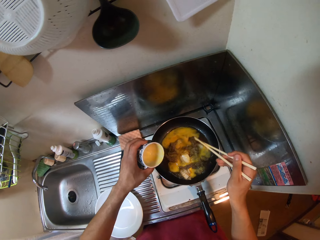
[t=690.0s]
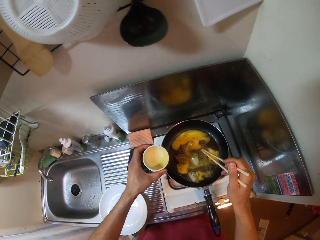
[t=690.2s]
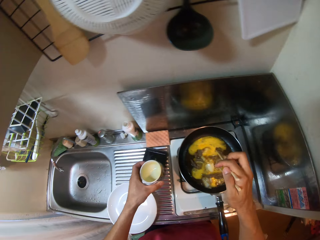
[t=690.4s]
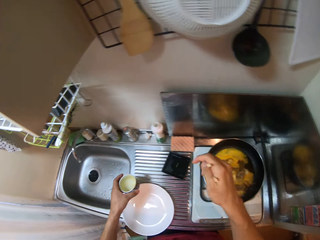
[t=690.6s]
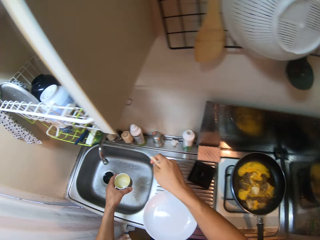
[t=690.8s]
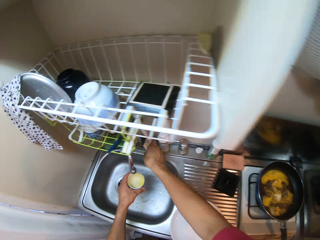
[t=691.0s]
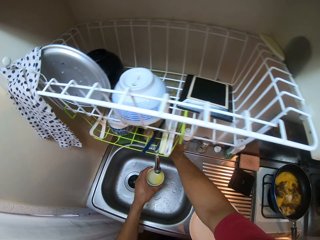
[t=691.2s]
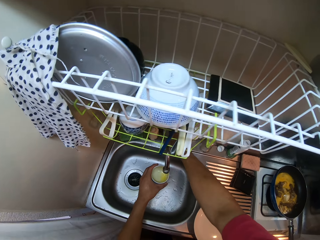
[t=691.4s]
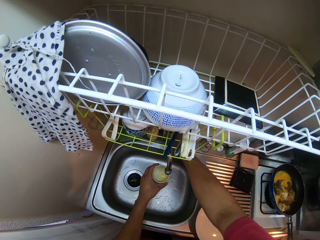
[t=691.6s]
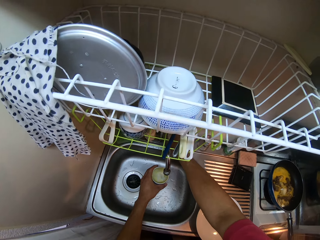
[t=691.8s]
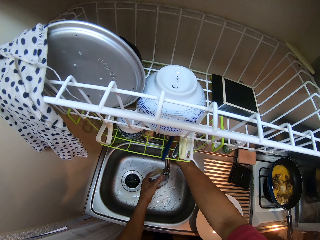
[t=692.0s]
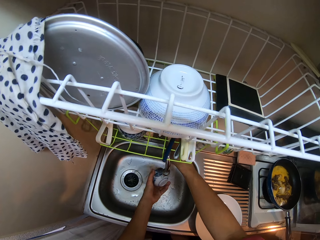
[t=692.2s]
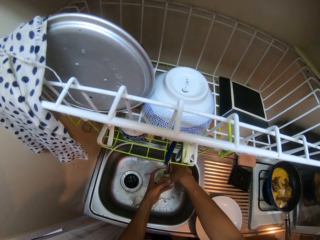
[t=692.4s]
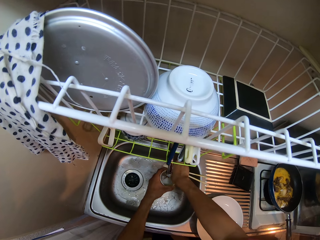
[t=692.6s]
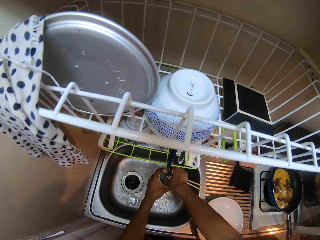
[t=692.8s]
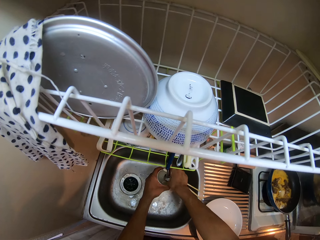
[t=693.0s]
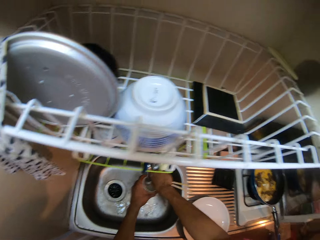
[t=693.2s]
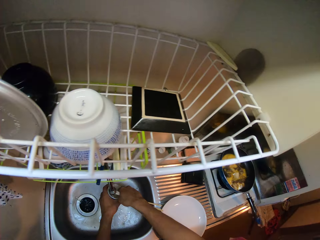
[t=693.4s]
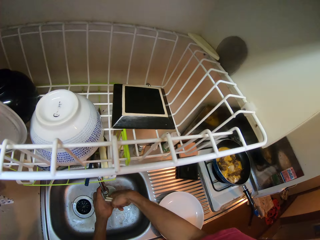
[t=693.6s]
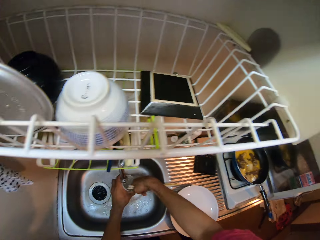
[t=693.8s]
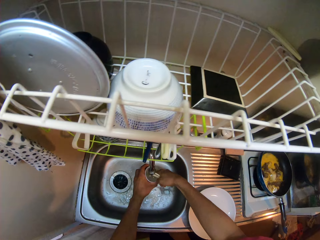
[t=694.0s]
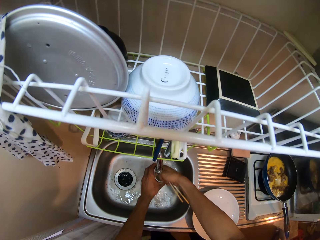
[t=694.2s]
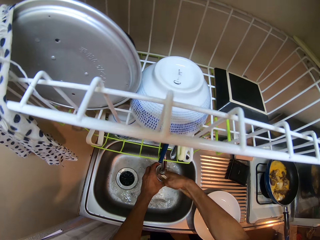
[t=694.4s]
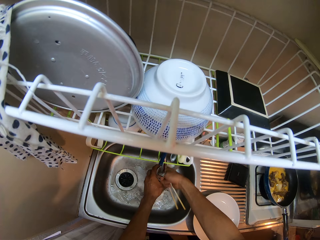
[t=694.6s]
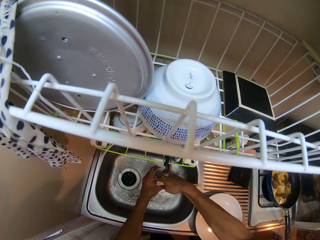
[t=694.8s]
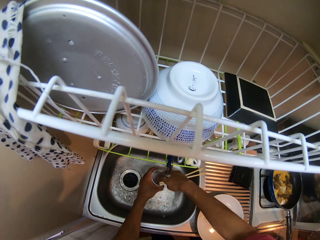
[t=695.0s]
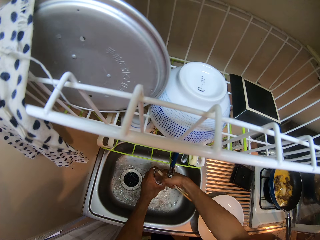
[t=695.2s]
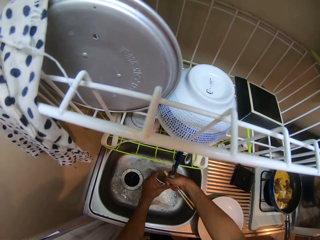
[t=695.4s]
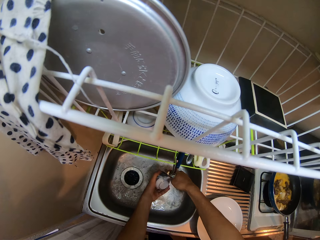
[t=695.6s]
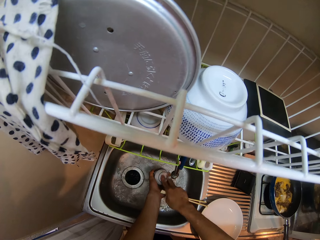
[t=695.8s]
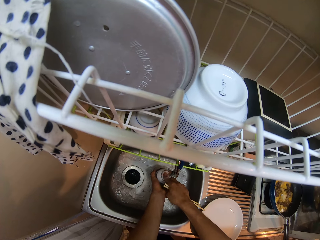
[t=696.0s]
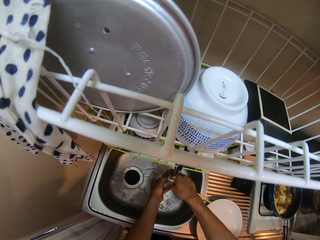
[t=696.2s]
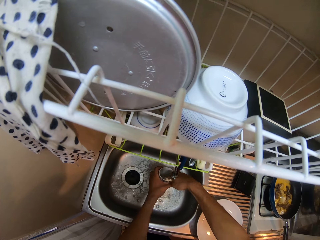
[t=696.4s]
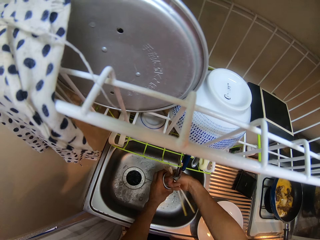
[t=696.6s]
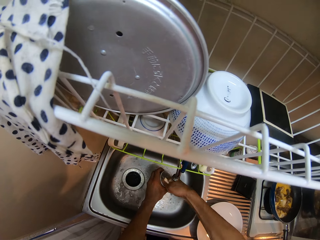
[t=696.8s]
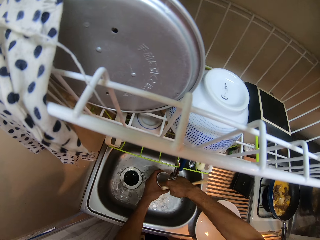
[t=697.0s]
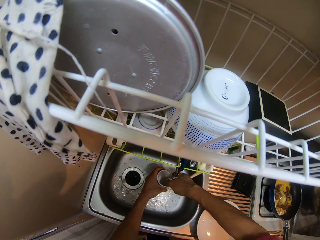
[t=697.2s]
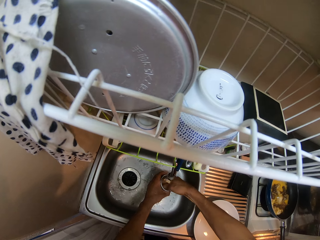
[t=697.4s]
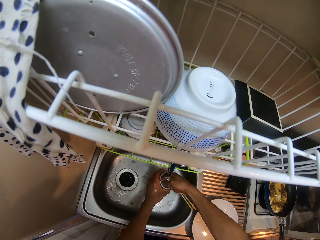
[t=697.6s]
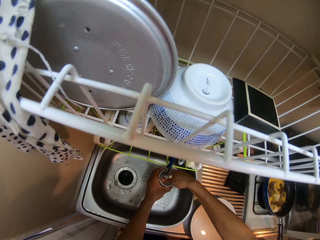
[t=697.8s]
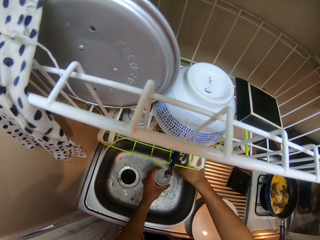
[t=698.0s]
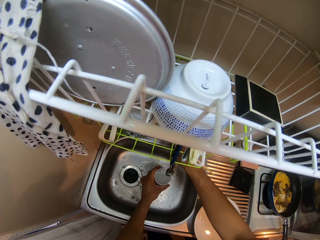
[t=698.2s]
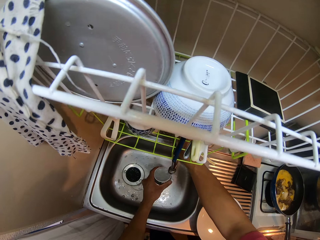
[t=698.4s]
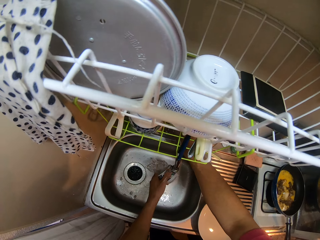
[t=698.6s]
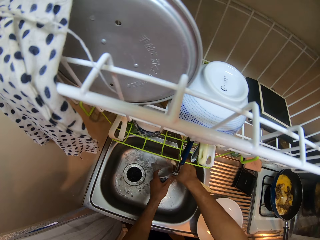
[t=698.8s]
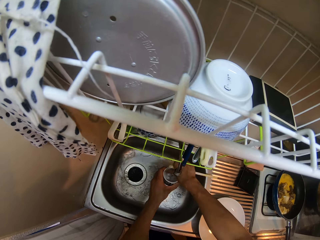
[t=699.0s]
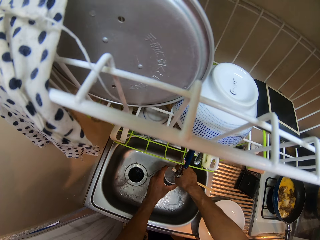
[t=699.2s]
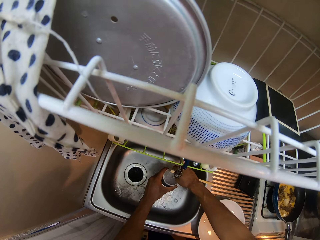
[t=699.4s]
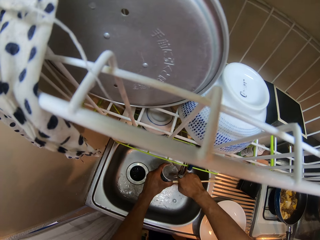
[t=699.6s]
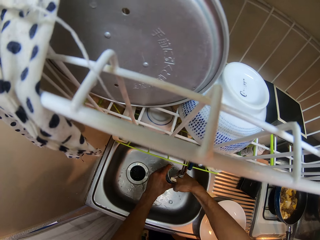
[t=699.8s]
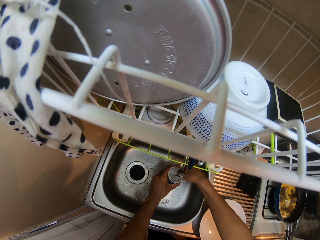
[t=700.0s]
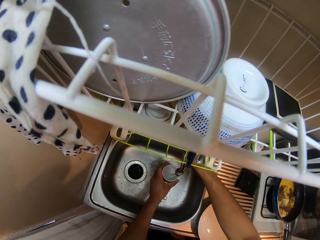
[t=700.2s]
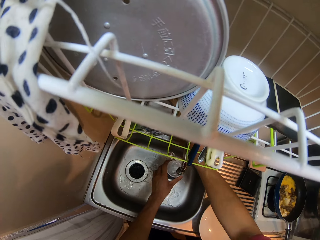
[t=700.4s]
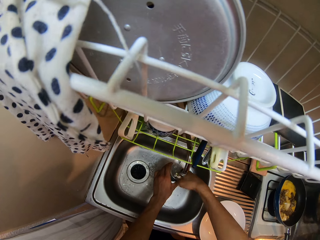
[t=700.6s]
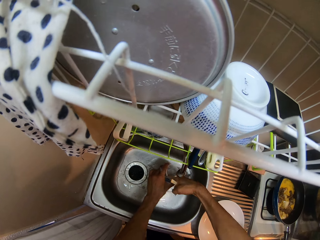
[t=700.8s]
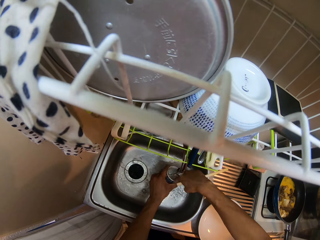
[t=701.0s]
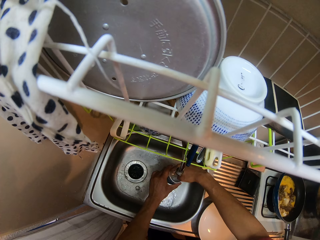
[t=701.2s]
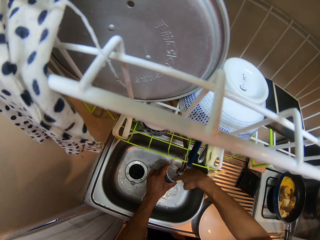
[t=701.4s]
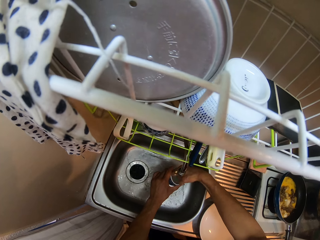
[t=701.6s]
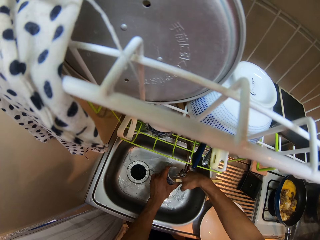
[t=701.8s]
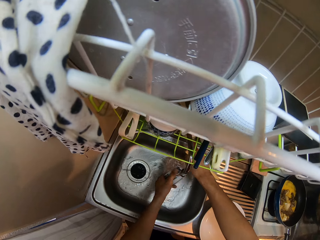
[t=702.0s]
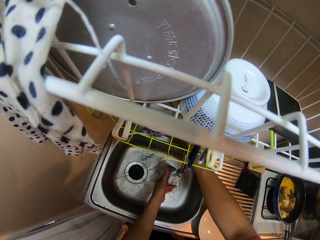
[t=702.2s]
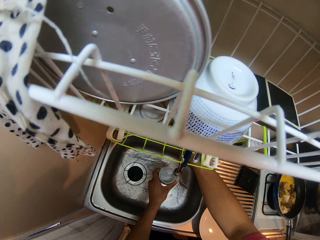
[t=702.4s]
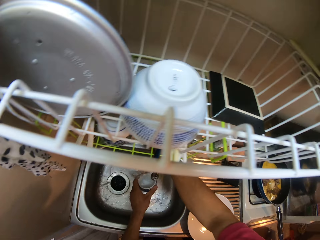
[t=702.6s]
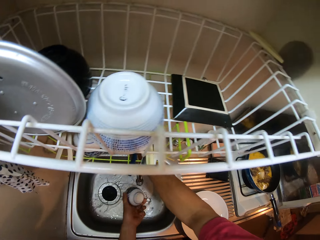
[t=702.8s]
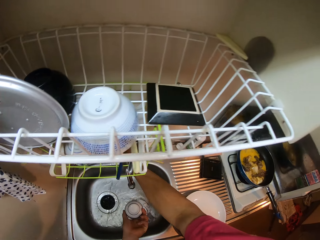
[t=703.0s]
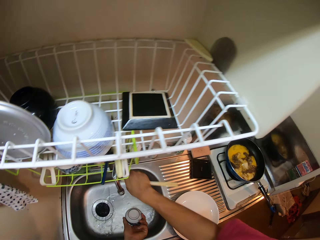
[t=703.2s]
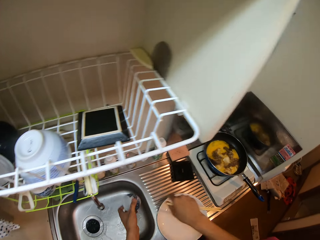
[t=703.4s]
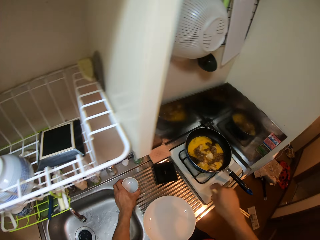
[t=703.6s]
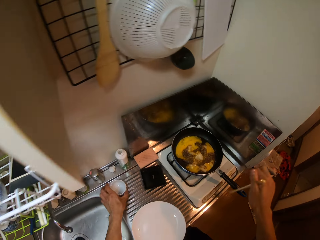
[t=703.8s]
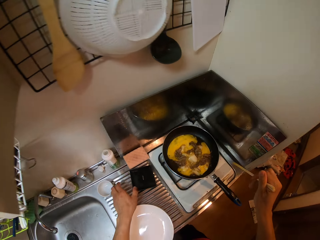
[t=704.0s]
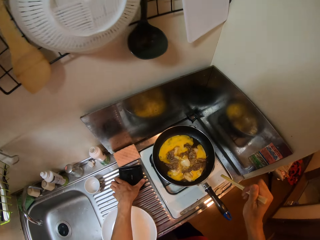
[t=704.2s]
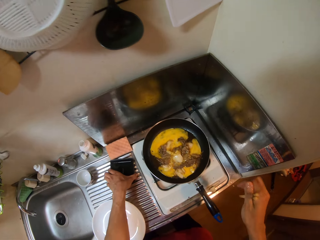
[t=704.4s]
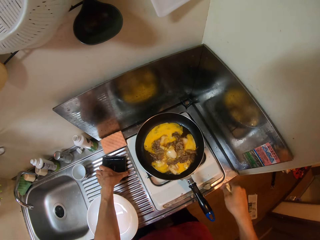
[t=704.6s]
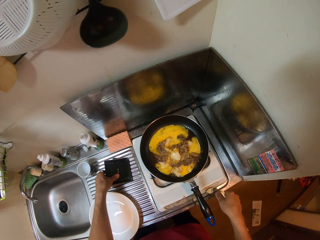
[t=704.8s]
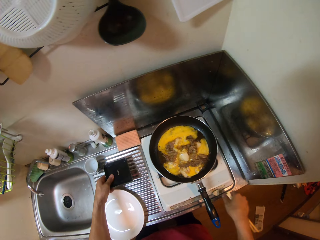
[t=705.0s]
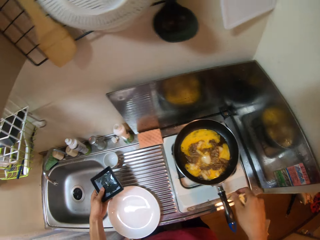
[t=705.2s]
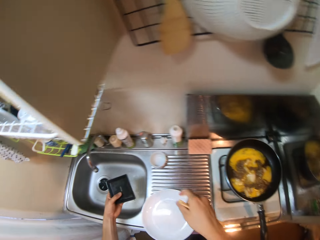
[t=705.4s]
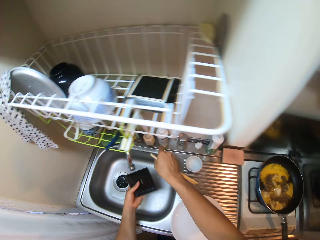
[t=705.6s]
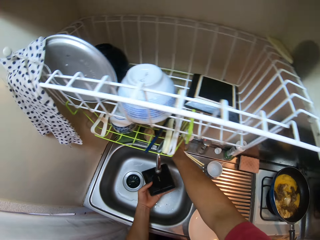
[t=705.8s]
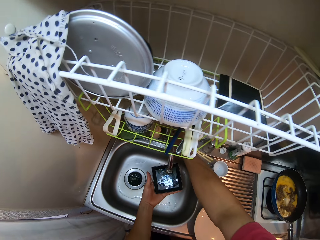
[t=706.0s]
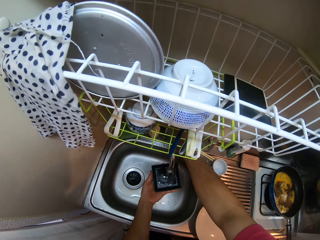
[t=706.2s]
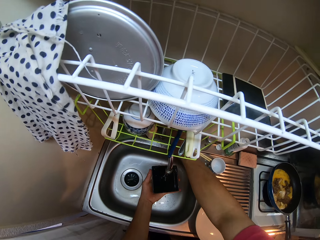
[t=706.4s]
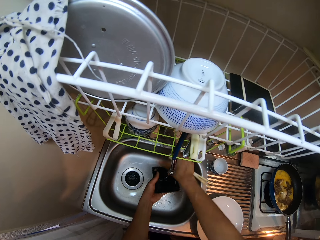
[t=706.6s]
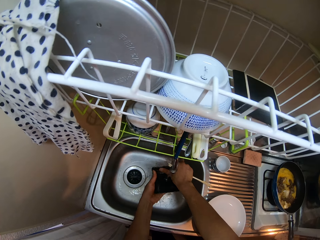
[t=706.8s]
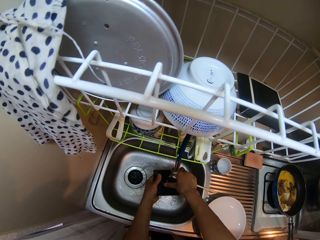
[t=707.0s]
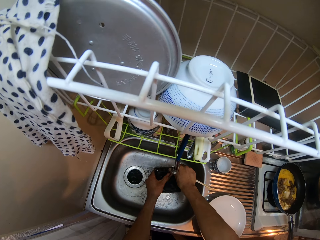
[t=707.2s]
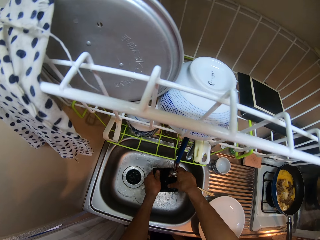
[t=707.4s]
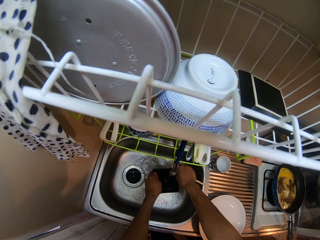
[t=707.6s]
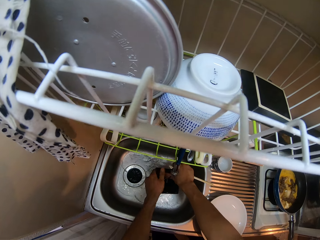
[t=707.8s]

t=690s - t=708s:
The camera wearer rinses the cup. They open the tap water. They turn off the tap. They drop the cup on the kitchen sink. They pick up the shredded meat plate. They turn on the tap. They rinse the shredded meat plate.
